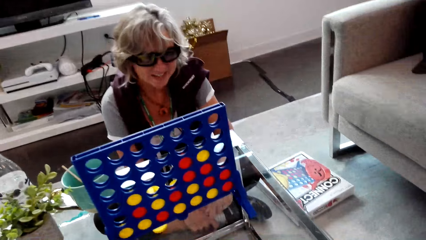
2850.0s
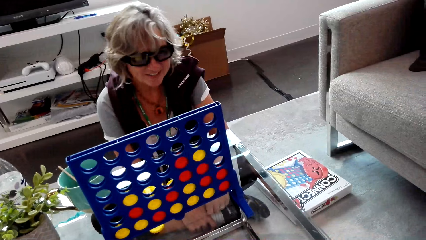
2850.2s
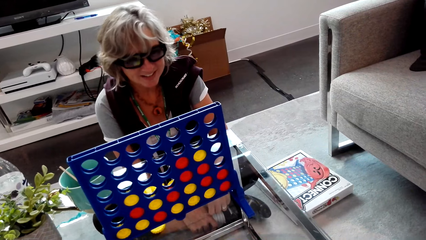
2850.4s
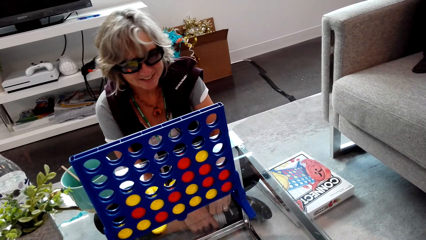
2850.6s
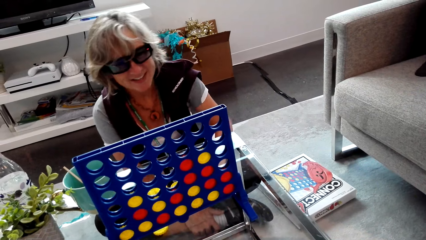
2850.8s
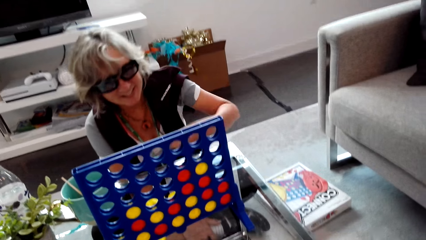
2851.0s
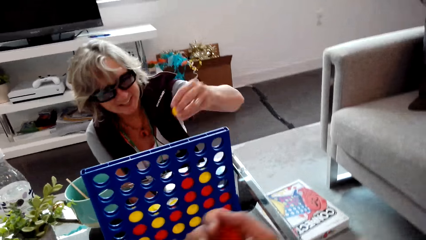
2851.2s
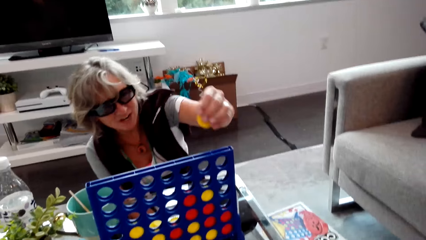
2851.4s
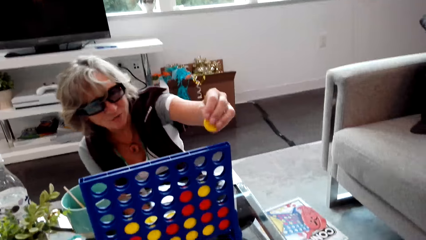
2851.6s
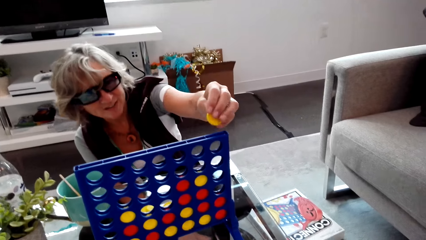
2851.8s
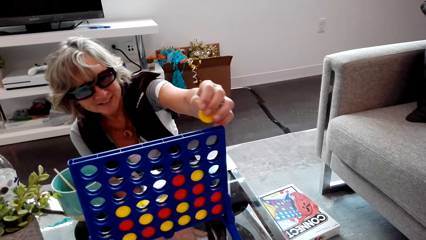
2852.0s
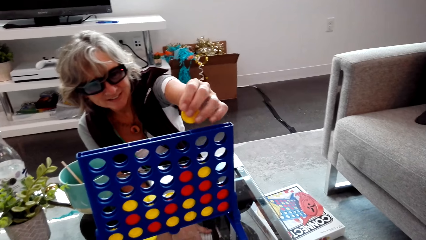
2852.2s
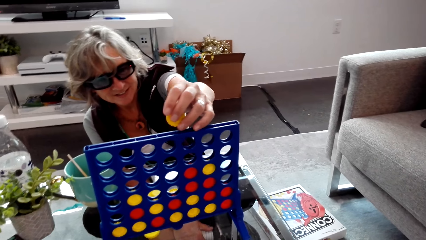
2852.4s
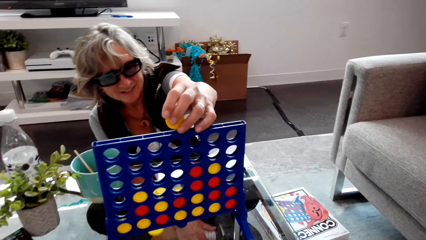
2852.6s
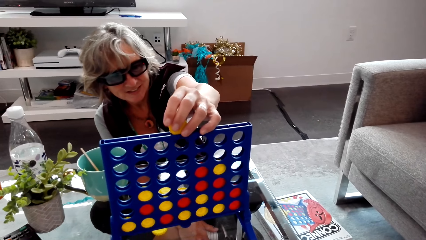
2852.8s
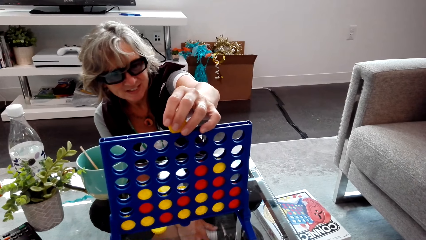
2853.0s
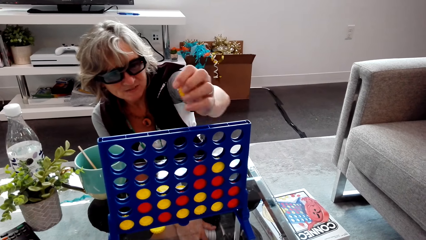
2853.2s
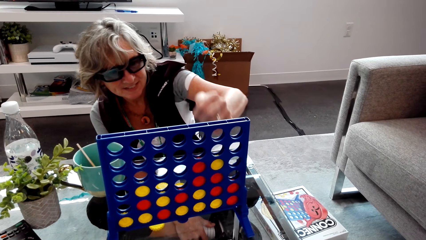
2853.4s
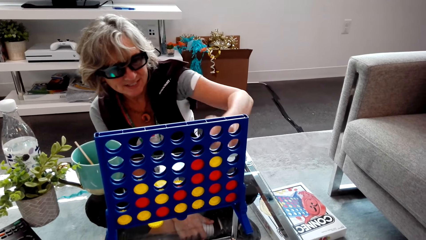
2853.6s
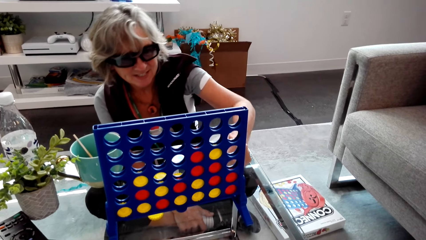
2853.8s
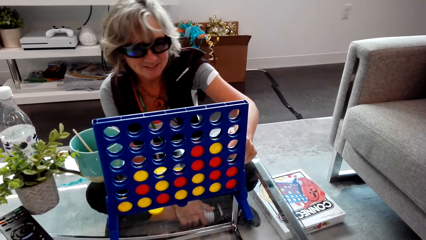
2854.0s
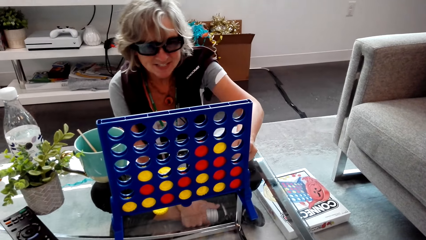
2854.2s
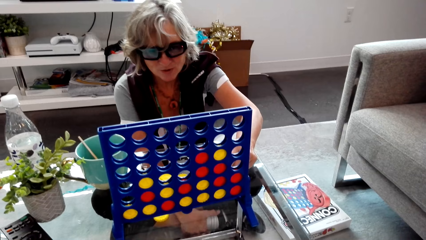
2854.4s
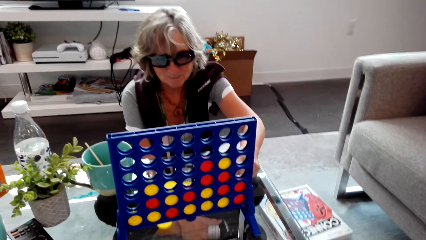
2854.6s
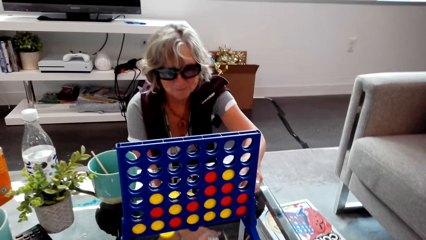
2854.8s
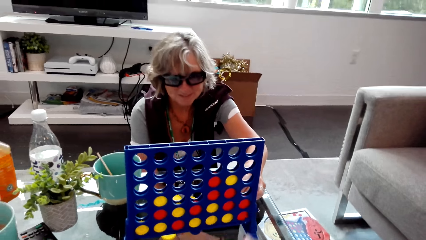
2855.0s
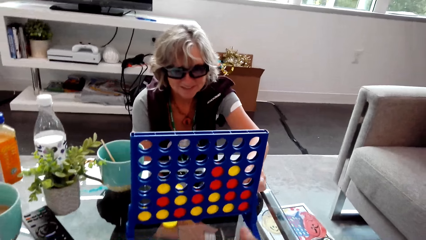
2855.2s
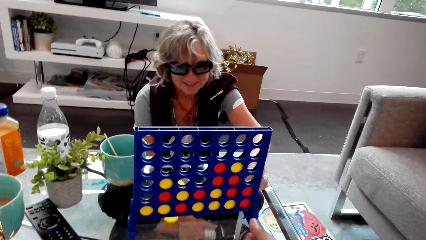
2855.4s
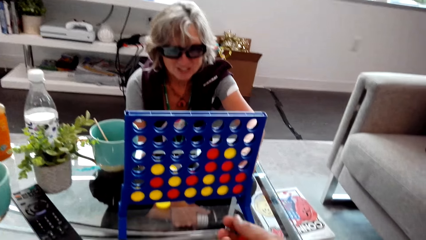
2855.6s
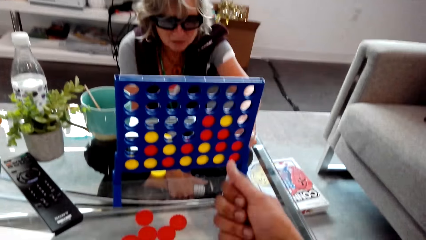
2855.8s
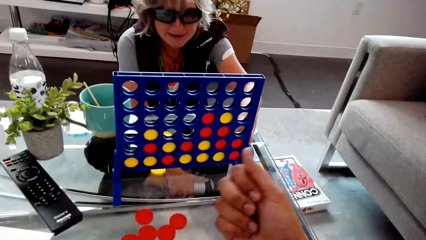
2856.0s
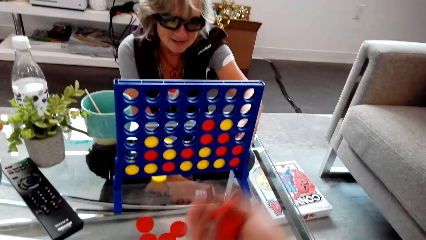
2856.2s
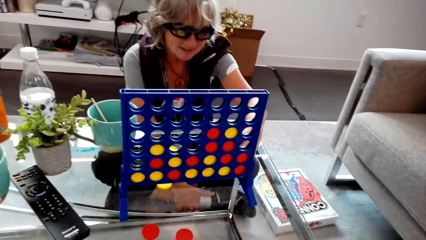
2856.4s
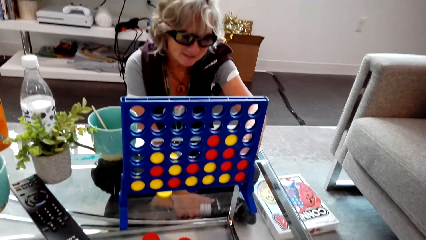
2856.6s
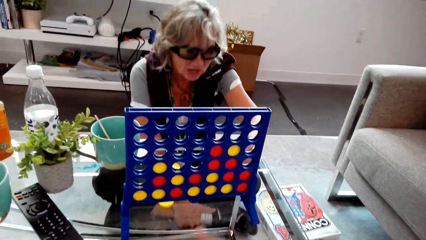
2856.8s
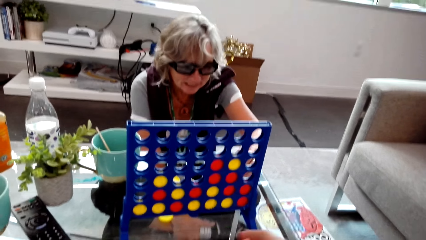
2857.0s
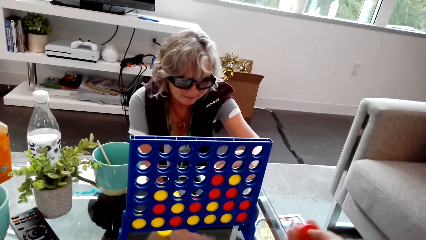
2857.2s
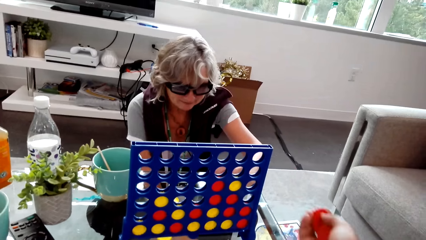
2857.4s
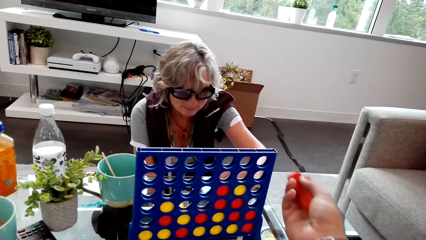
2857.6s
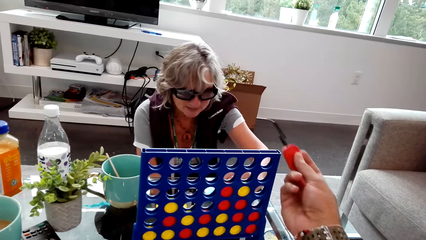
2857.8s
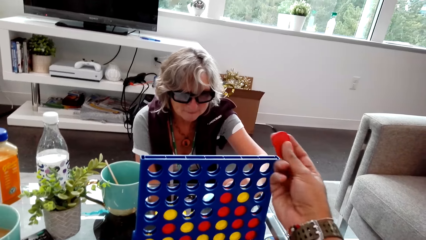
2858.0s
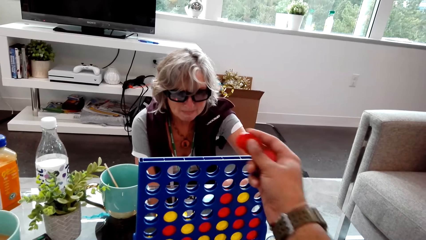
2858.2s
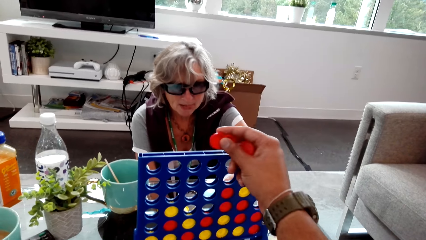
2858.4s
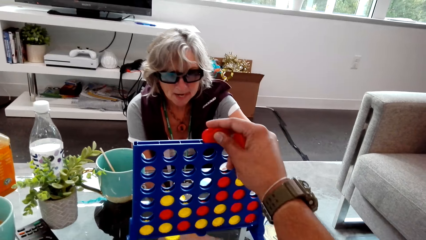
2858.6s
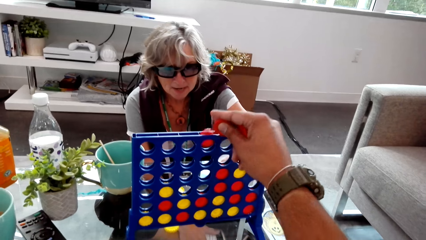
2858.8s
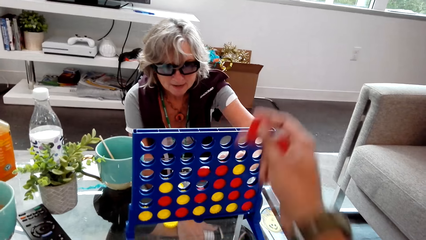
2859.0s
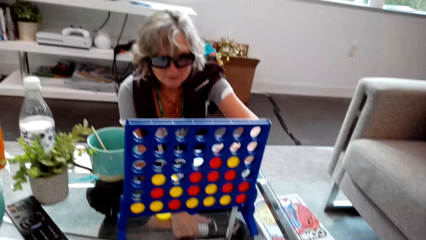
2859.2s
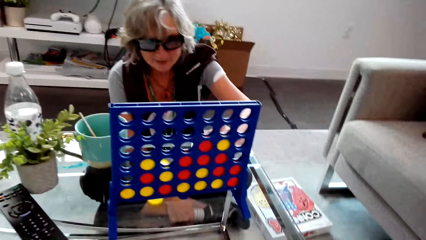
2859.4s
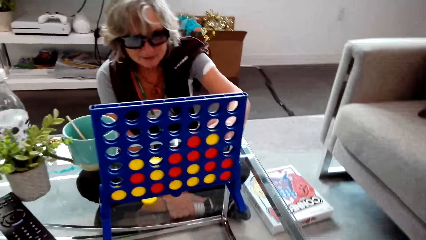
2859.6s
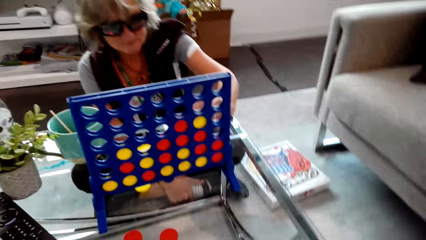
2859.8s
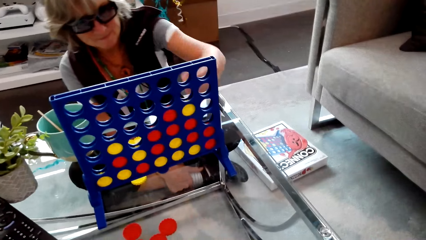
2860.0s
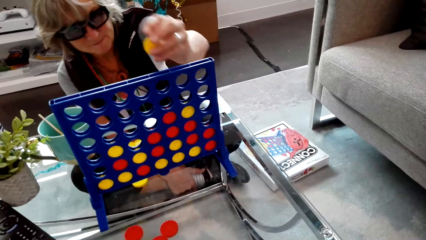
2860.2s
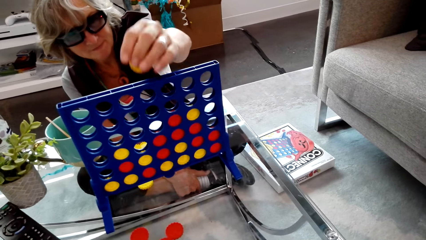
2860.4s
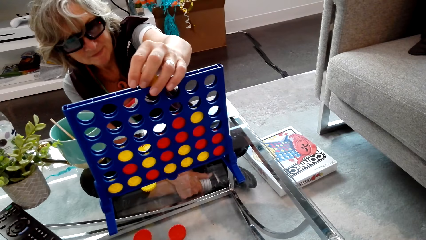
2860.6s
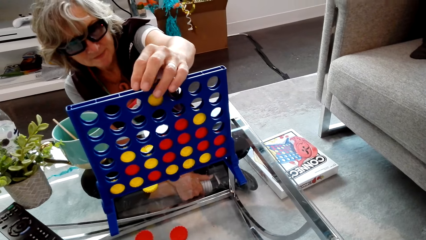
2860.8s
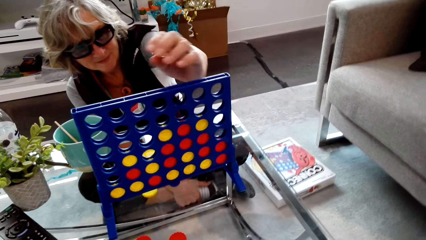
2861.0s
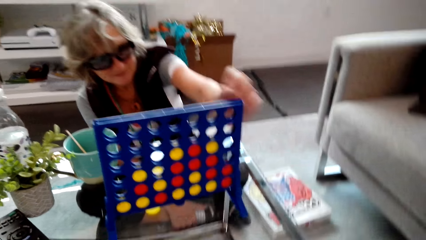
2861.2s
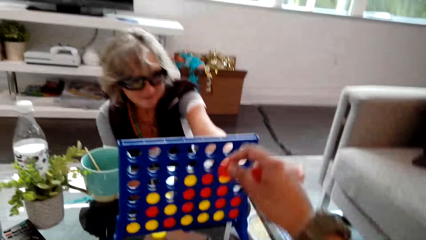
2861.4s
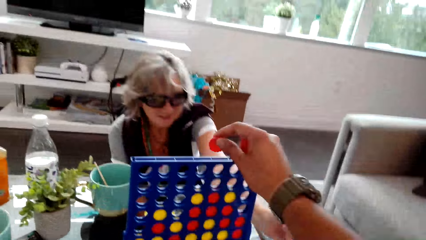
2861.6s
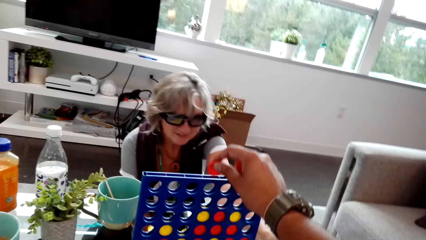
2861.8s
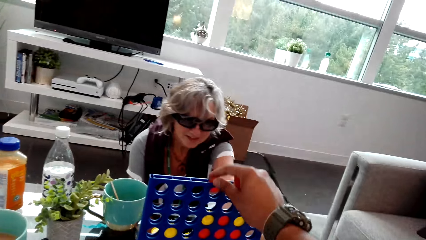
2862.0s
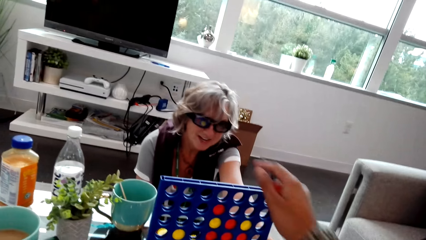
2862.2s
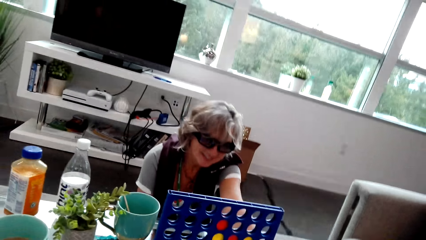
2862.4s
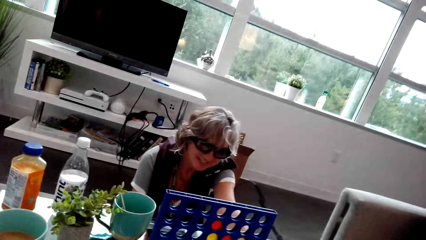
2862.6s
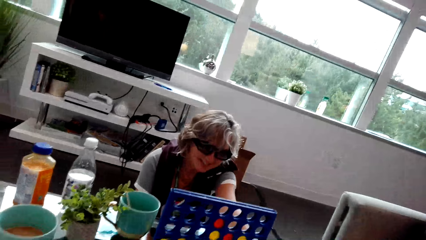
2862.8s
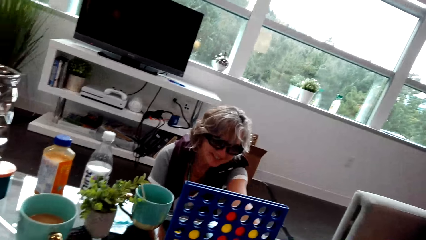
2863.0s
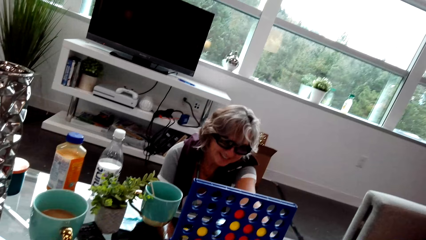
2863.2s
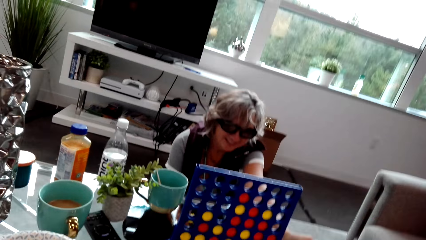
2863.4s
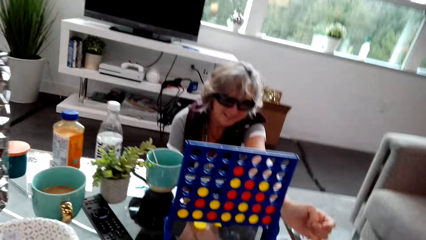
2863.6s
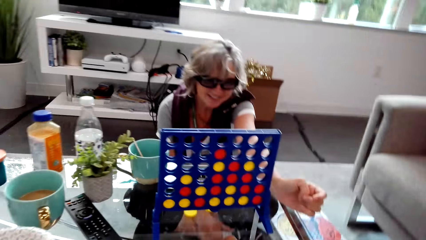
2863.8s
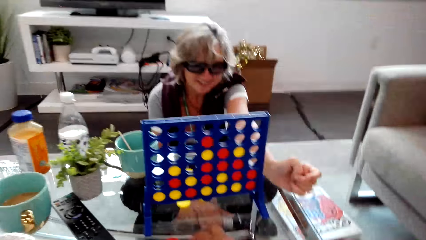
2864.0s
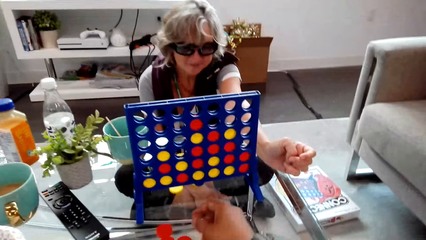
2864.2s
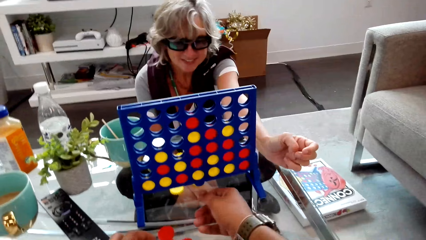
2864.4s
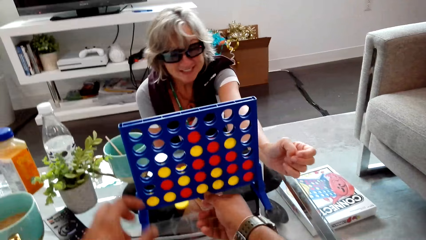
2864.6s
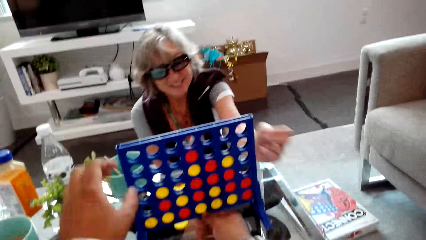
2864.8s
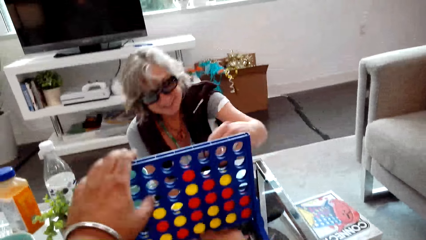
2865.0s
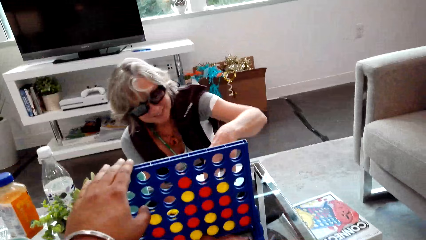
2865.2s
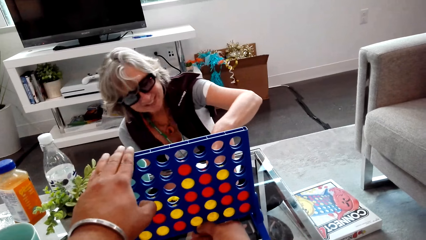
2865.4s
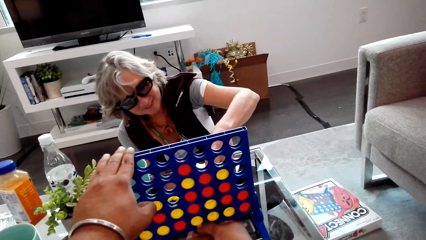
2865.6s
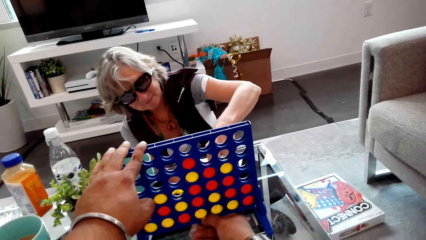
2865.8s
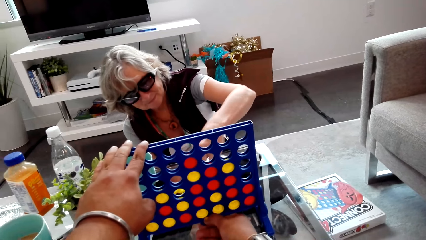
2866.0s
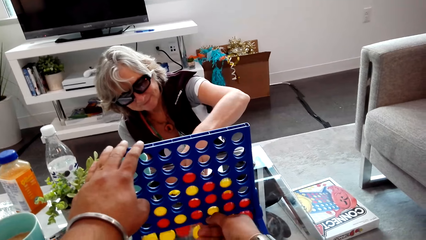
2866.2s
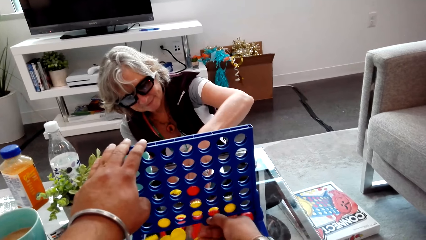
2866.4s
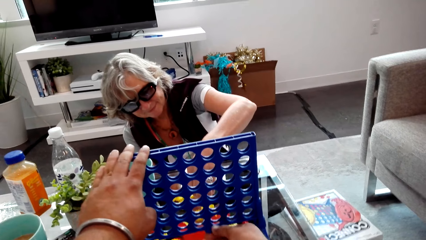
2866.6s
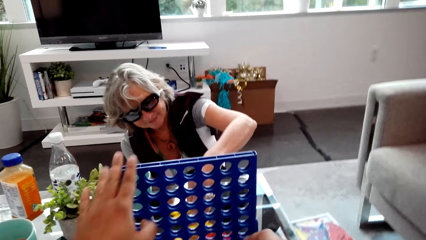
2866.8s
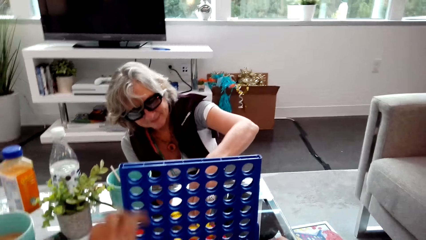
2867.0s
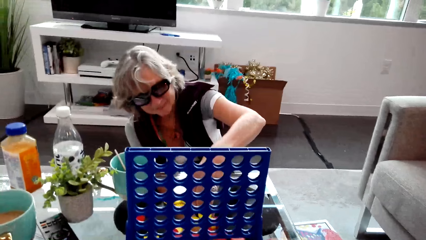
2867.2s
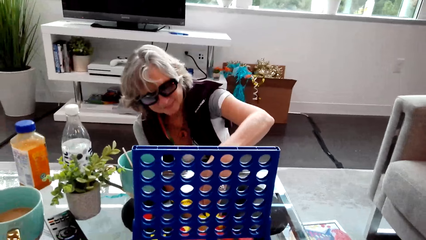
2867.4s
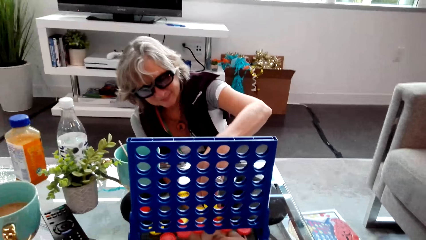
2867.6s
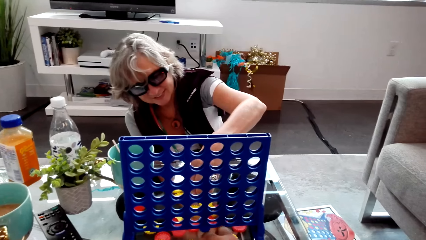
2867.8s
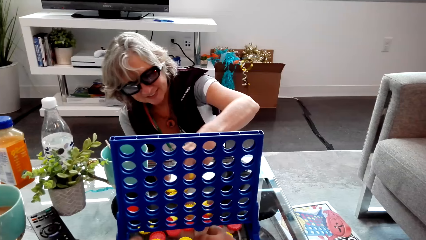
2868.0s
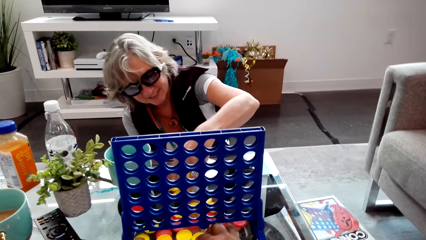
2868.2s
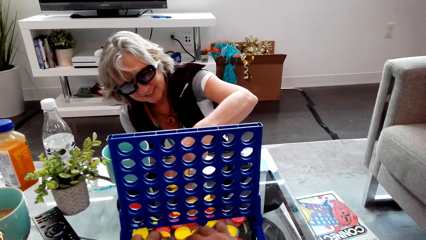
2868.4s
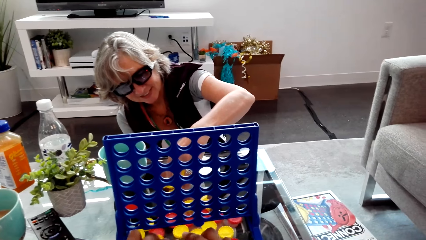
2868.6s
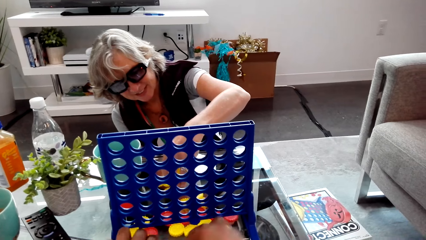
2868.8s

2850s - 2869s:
The camera wearer dialogues with a lady. The lady plays a game. The camera wearer holds something. The lady dialogues with the camera wearer. The camera wearer dialogues with the lady. They play the connect four game. The lady plays the connect four game. The camera wearer plays the connect four game. The lady dialogues with the camera wearer. The lady touches something. The camera wearer removes checkers from the connect four board. They open something.
